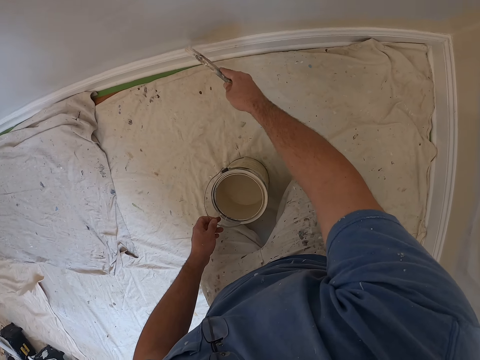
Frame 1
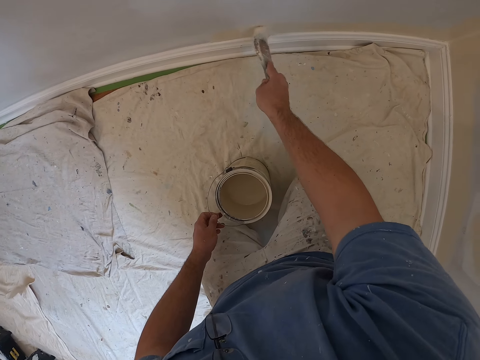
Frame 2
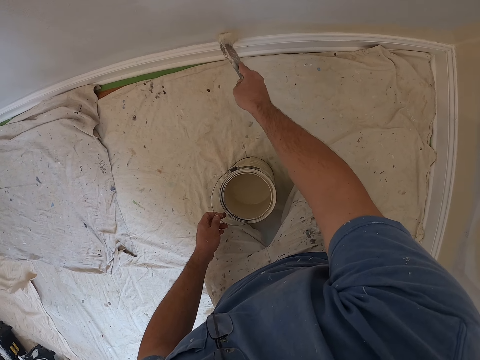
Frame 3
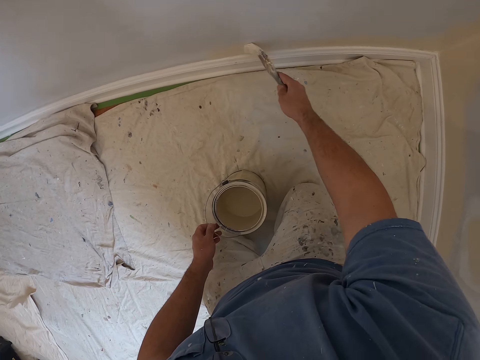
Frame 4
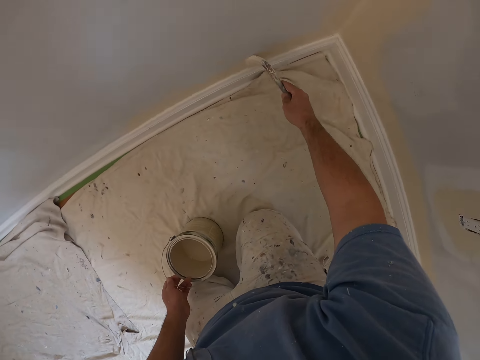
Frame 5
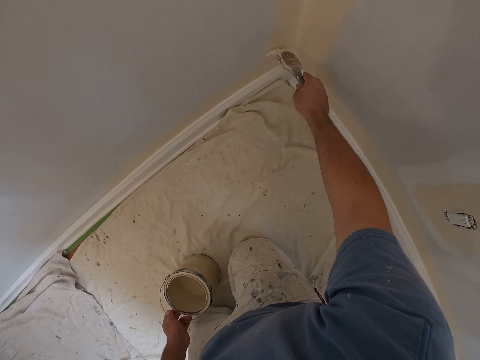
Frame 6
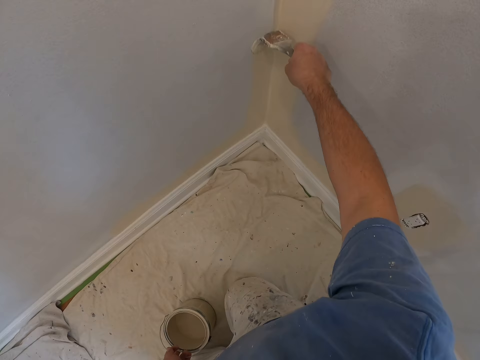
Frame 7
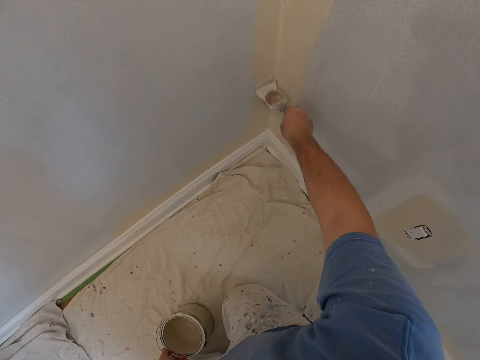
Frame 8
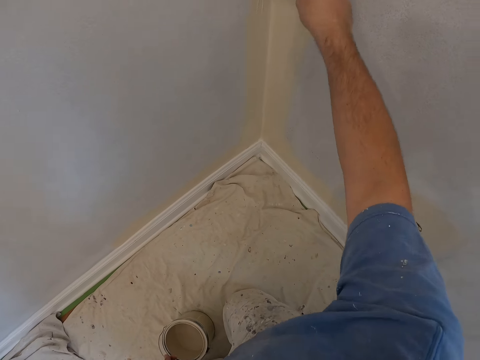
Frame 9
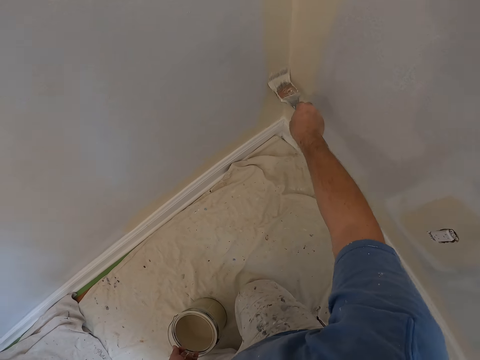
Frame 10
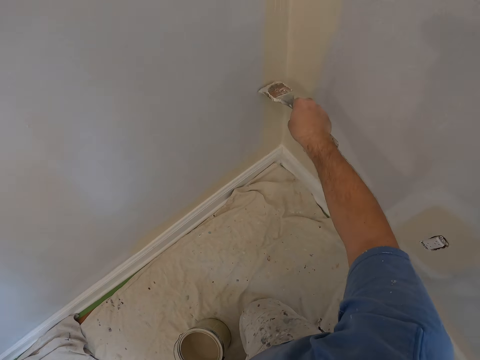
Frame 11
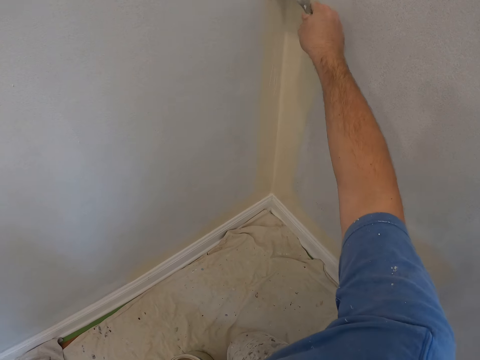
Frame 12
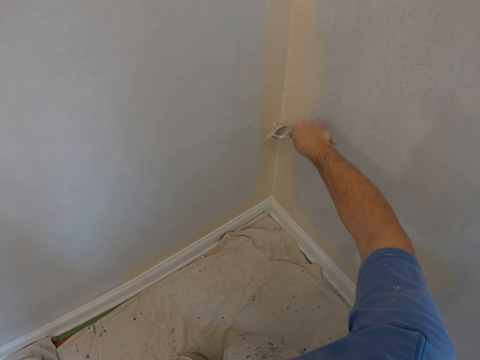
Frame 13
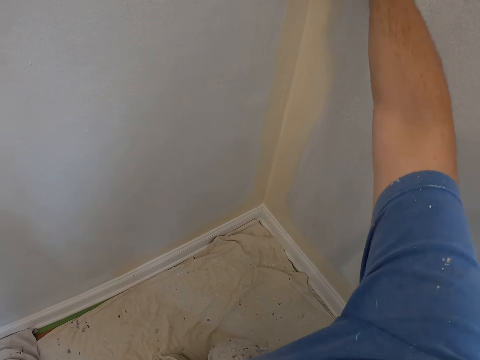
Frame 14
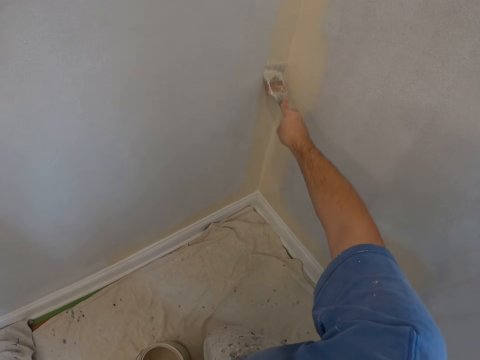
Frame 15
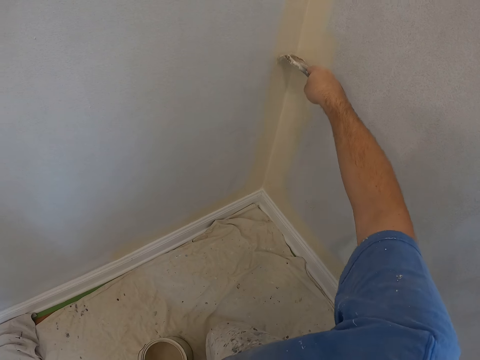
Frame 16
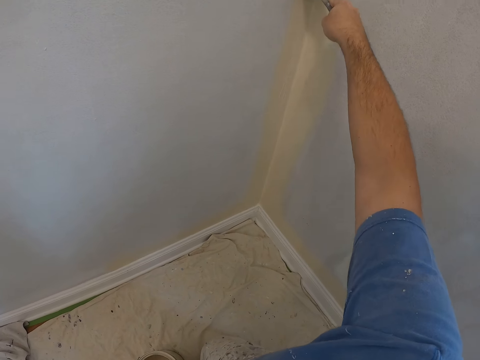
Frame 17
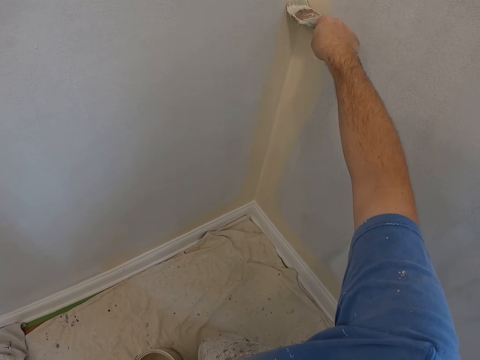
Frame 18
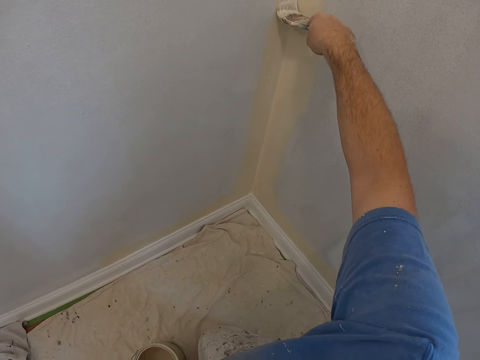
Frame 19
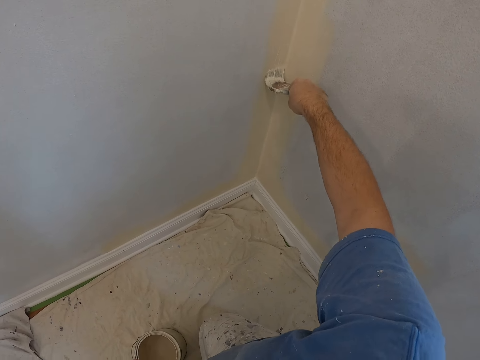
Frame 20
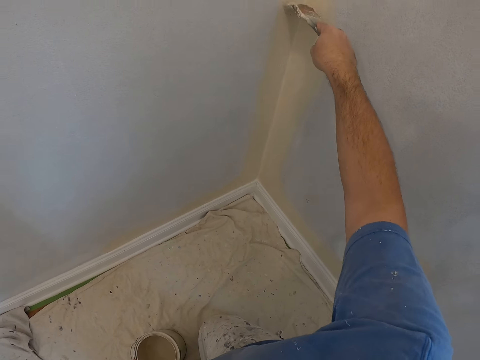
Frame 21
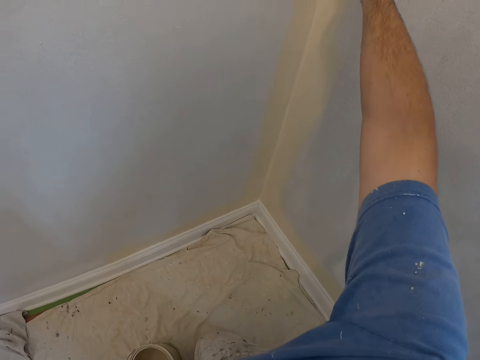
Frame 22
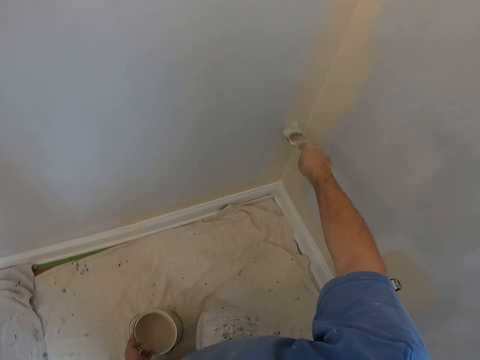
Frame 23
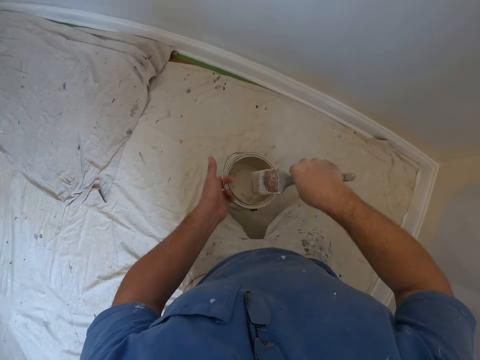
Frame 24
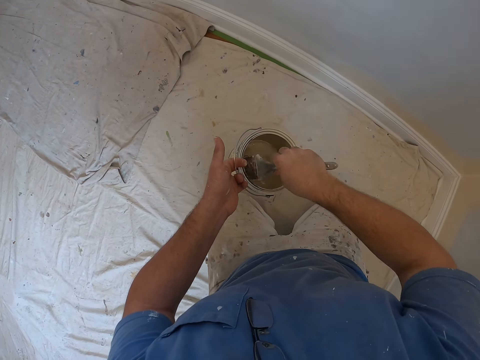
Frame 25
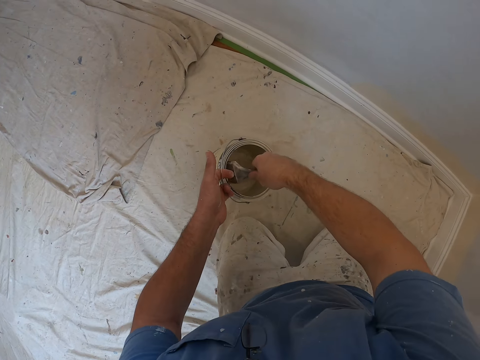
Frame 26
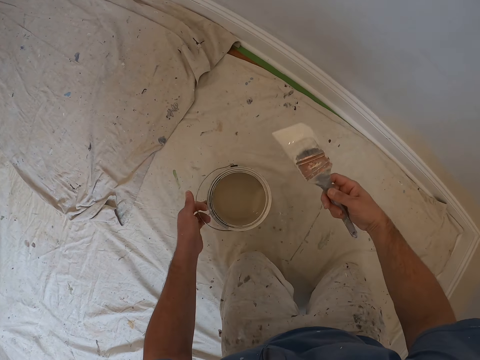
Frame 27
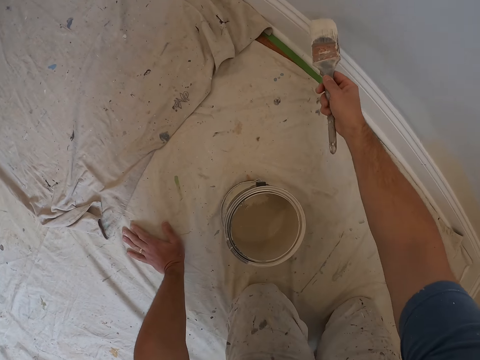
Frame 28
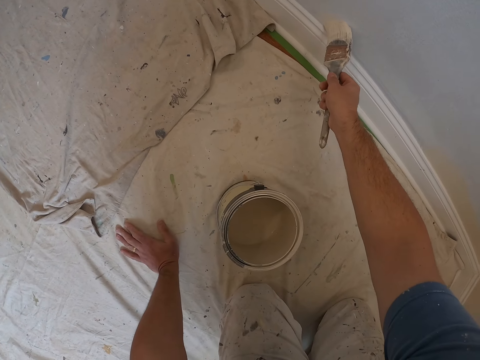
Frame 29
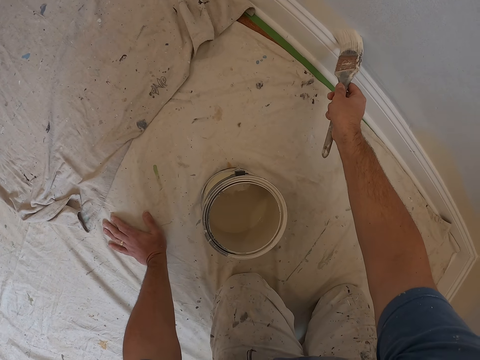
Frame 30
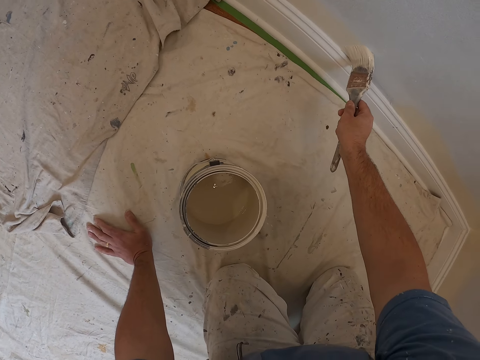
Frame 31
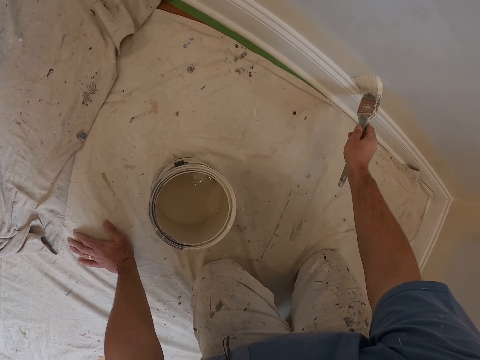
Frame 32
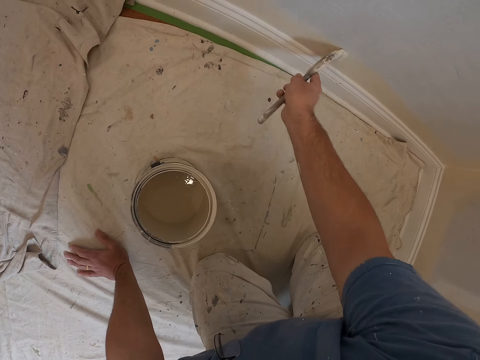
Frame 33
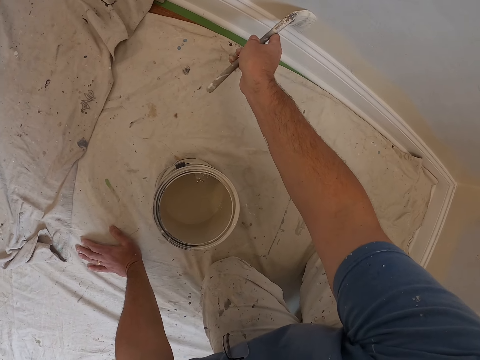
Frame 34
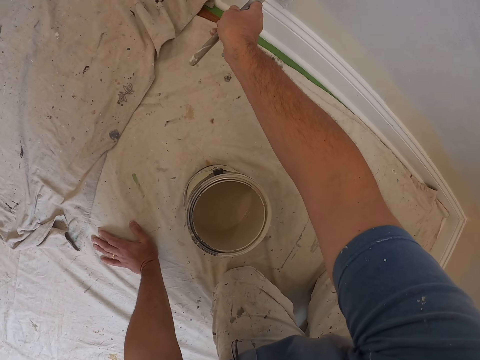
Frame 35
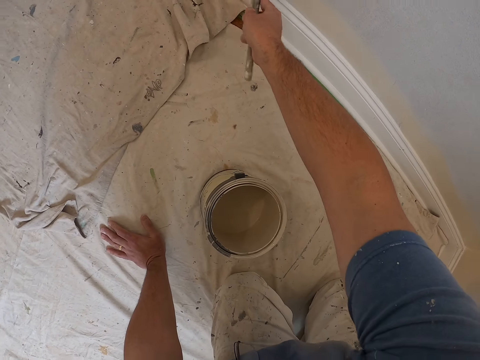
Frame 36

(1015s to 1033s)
The camera wearer dips the painting brush into the paint container. They remove the painting brush from the paint. They place down the paint can. They paint the edge of the wall.

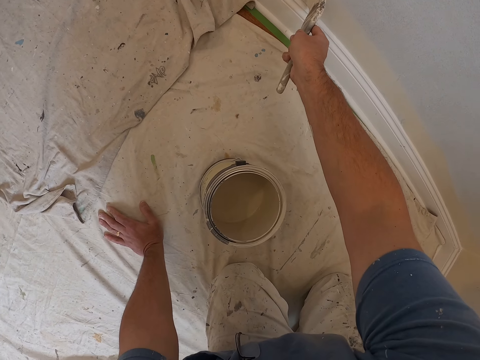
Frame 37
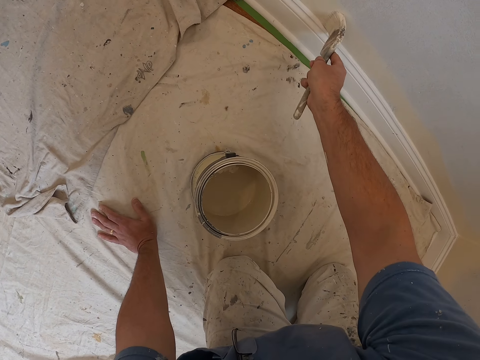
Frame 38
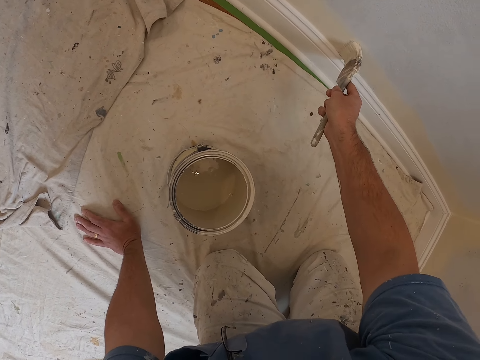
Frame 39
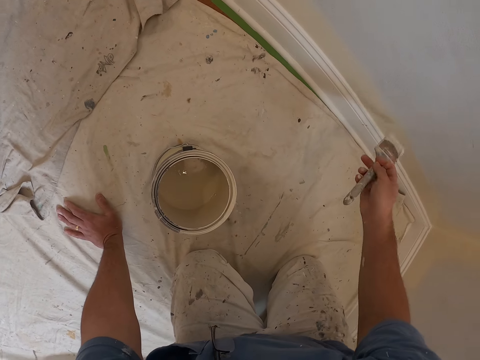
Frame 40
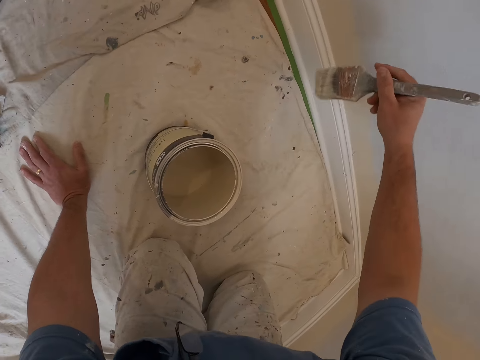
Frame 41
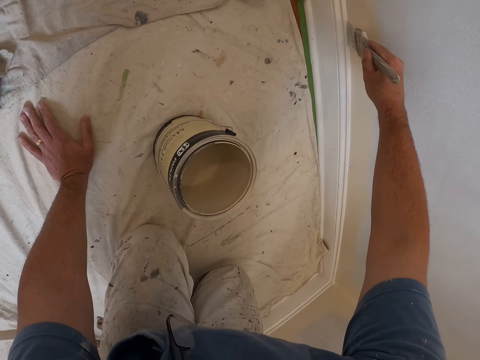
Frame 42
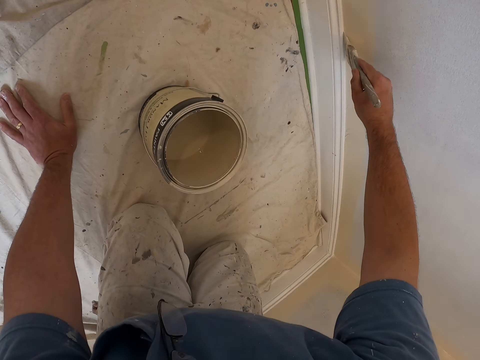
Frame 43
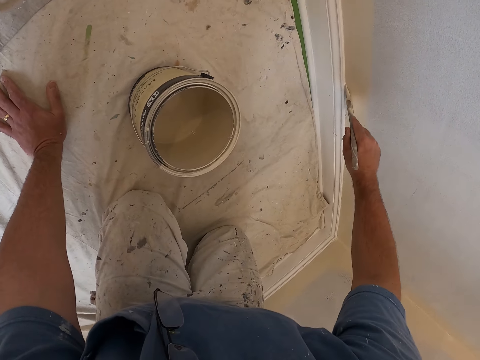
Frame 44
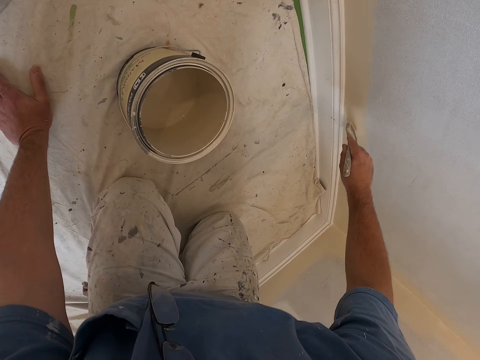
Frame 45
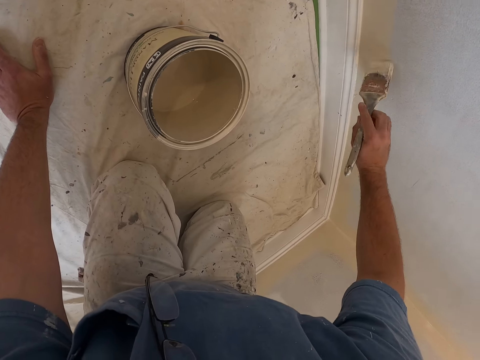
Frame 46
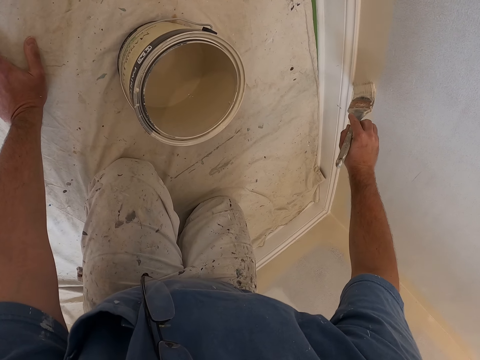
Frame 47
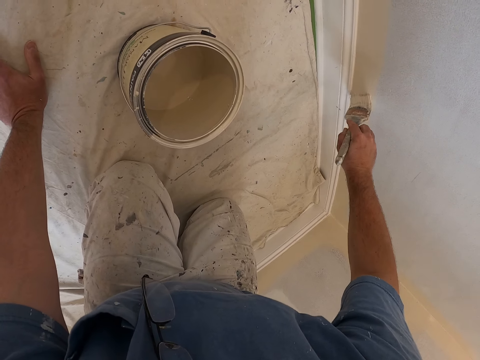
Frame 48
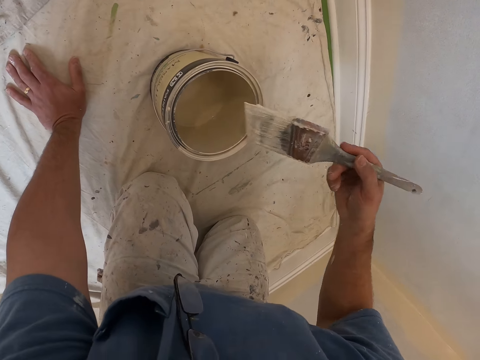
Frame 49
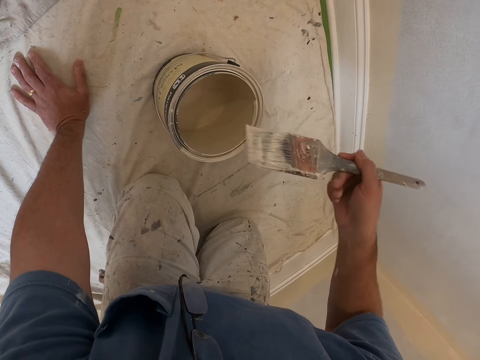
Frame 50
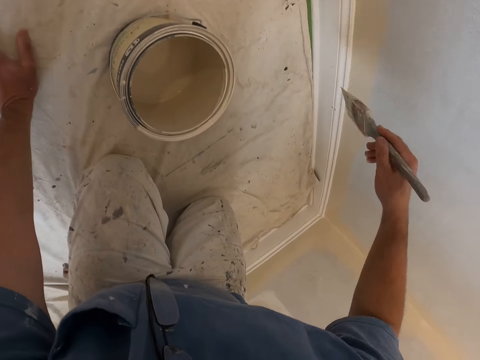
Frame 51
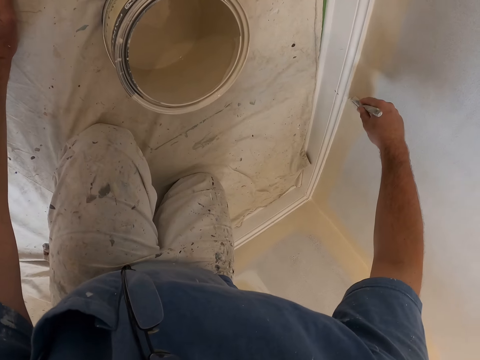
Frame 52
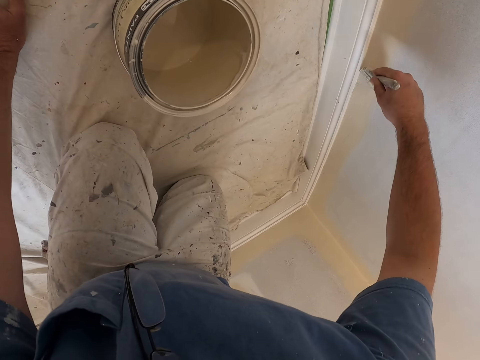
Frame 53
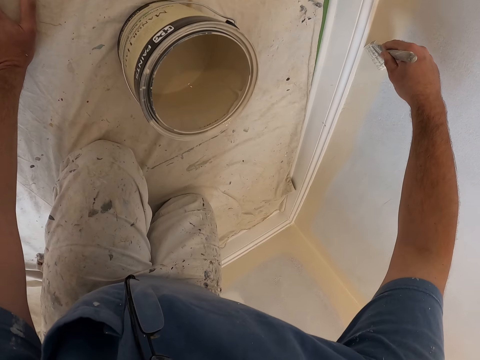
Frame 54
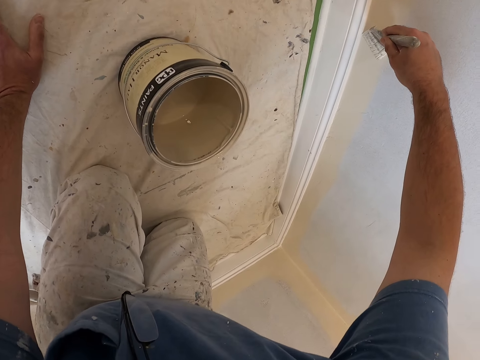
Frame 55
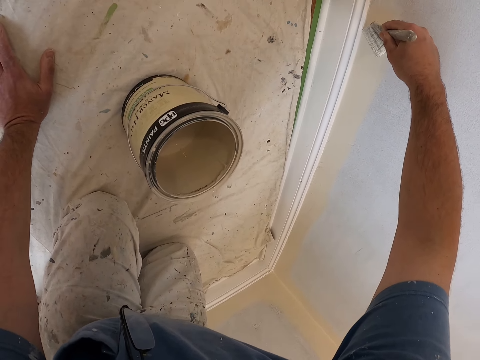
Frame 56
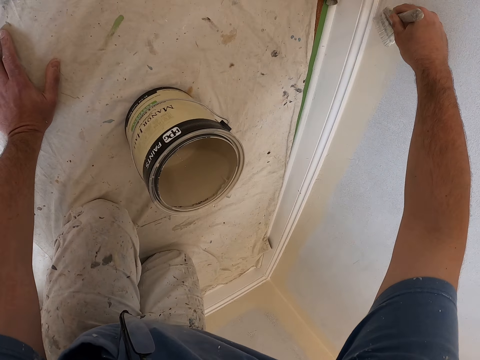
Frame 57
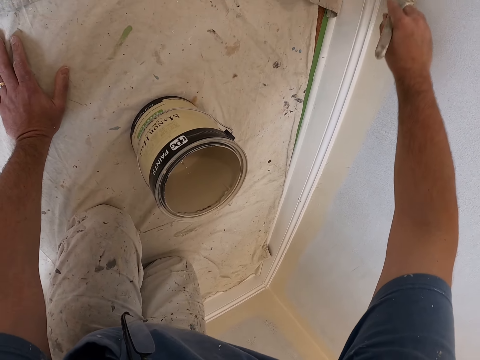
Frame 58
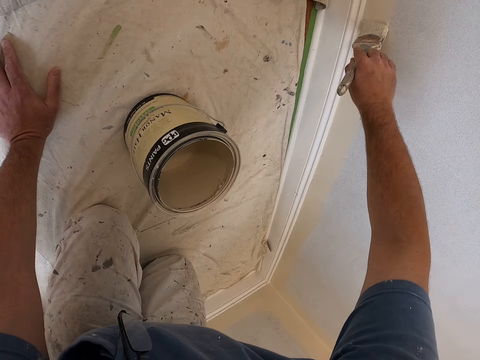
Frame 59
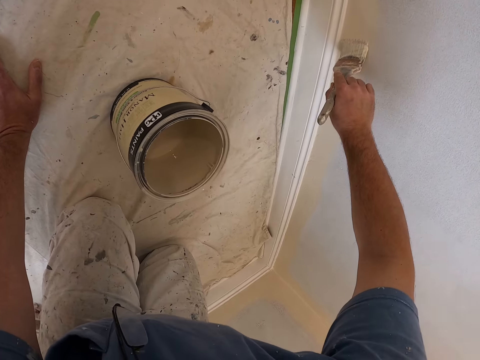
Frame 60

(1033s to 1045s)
The camera wearer removes paint from the painting brush. They paint the room.
